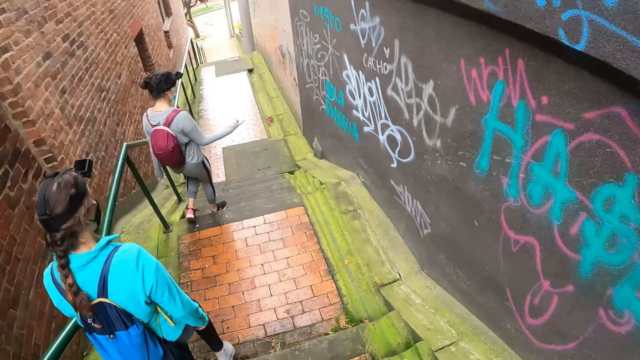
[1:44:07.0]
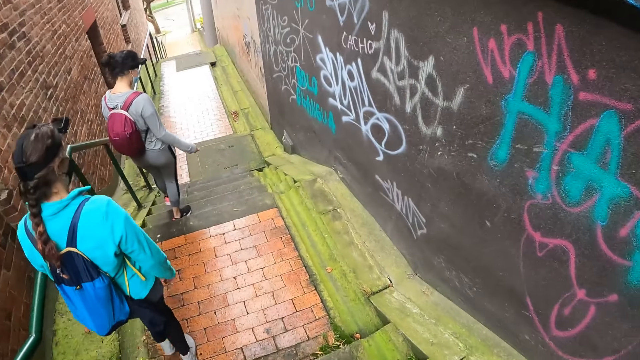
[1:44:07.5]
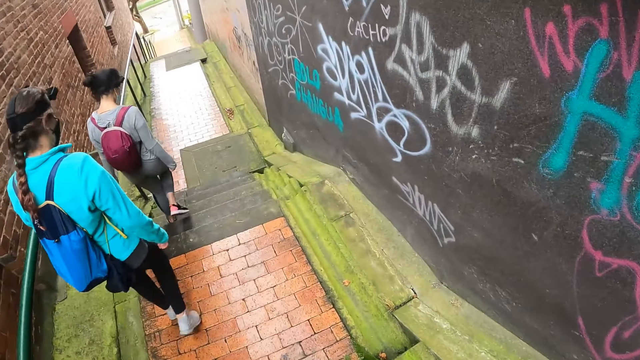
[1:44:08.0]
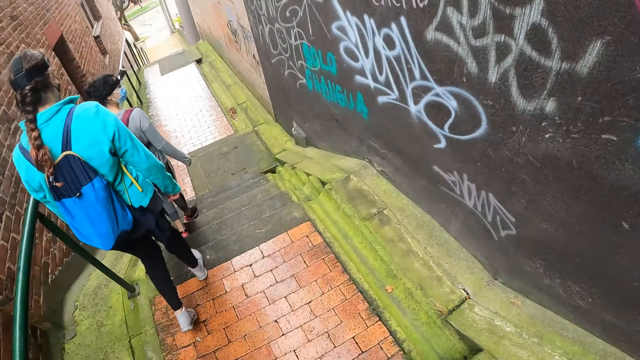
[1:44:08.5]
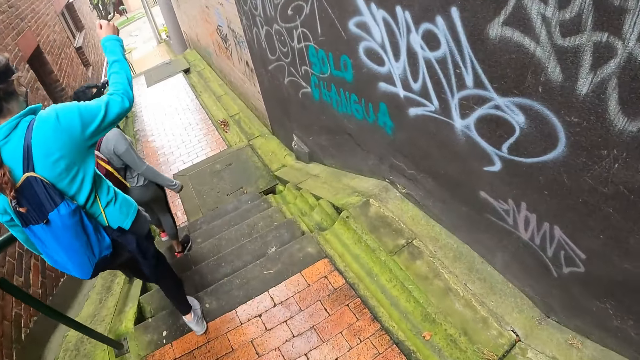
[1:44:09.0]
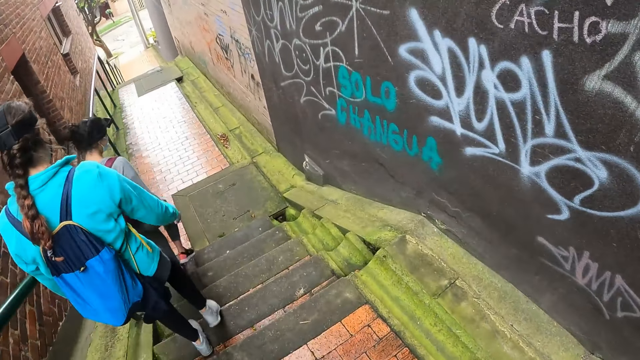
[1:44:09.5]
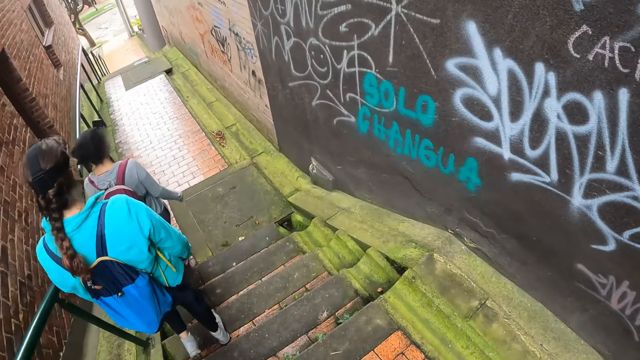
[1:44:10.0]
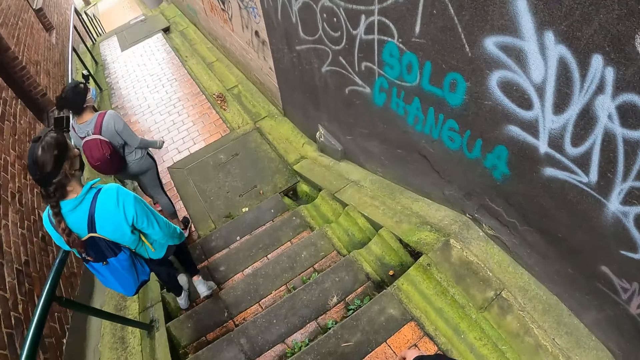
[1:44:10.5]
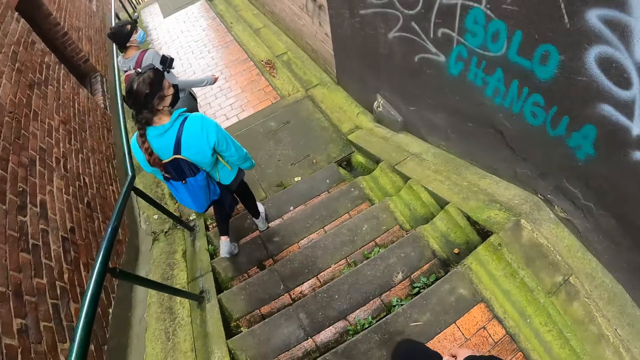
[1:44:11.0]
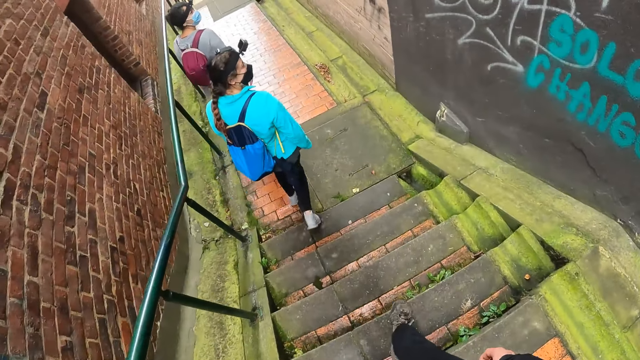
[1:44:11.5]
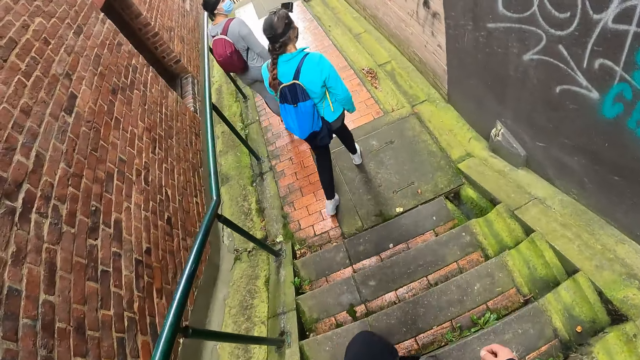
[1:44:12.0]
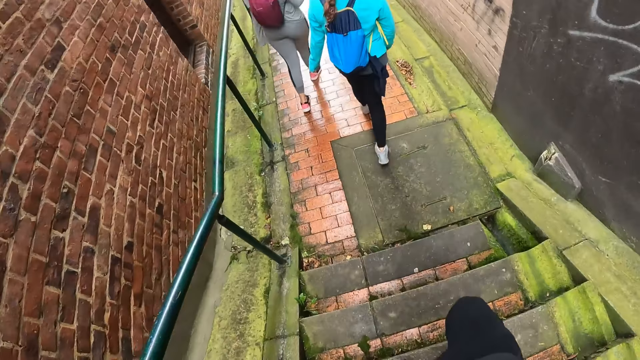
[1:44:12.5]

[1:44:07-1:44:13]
A person converses with another person.

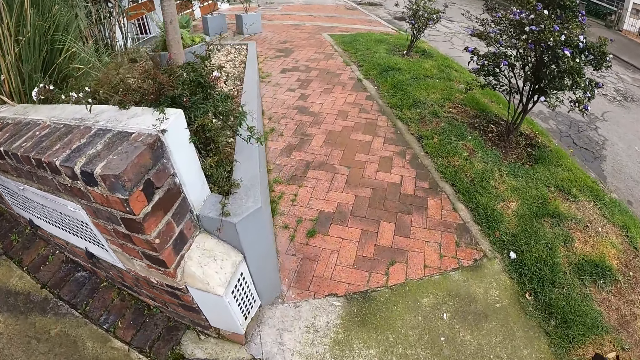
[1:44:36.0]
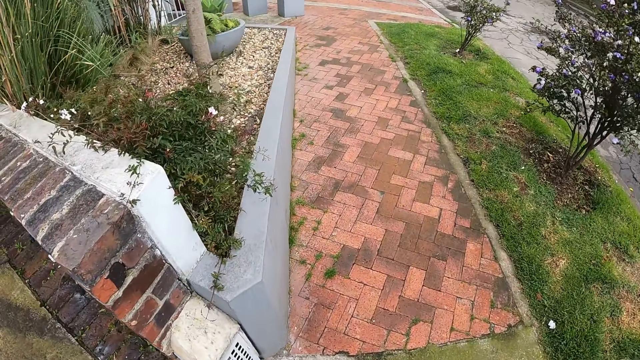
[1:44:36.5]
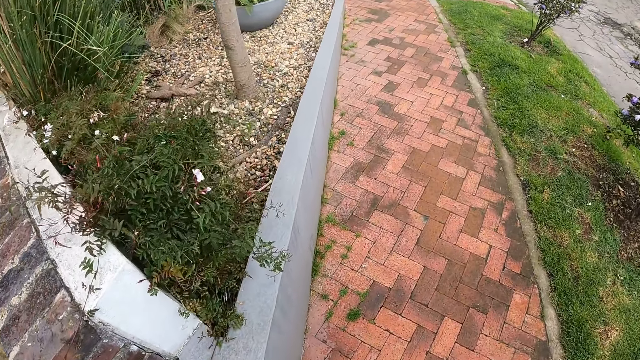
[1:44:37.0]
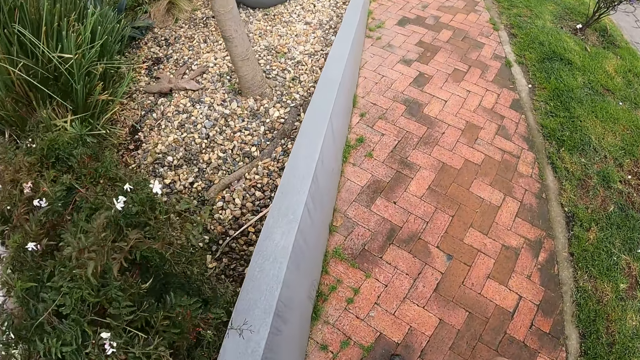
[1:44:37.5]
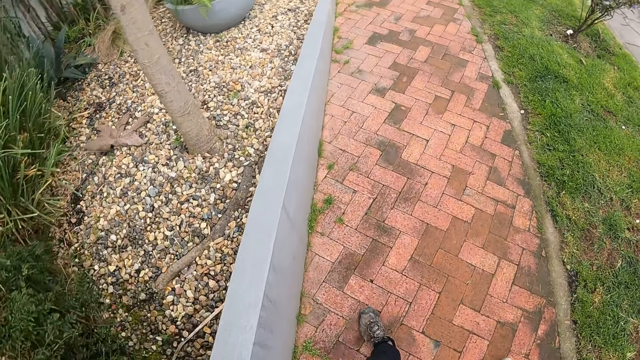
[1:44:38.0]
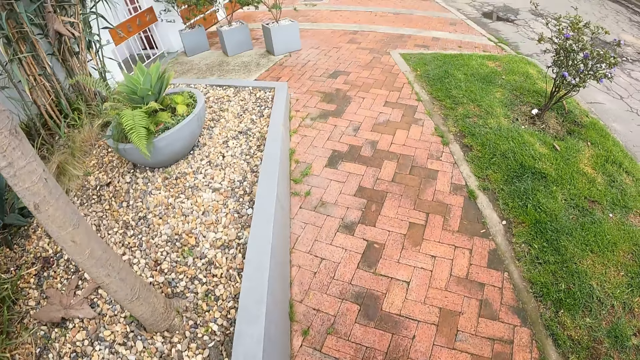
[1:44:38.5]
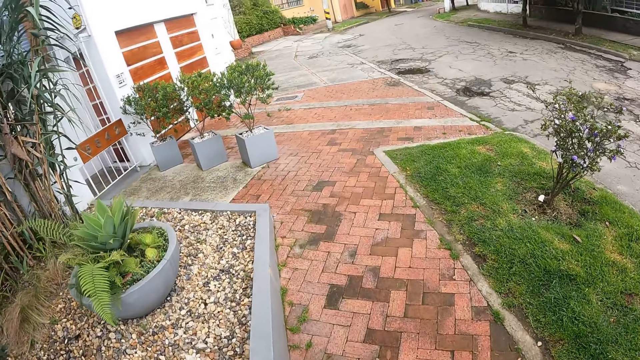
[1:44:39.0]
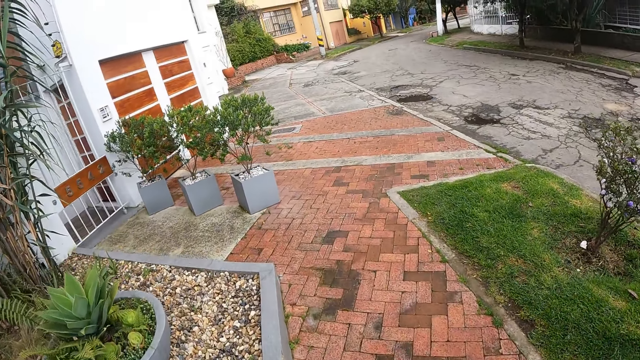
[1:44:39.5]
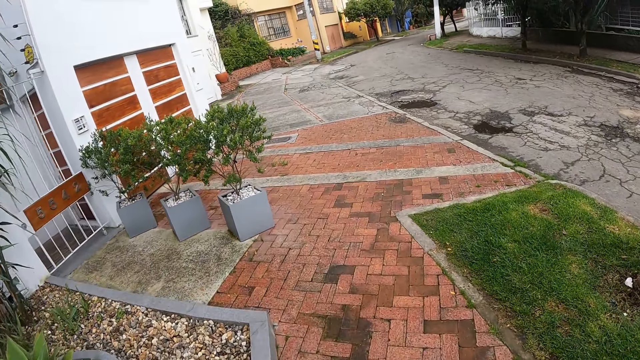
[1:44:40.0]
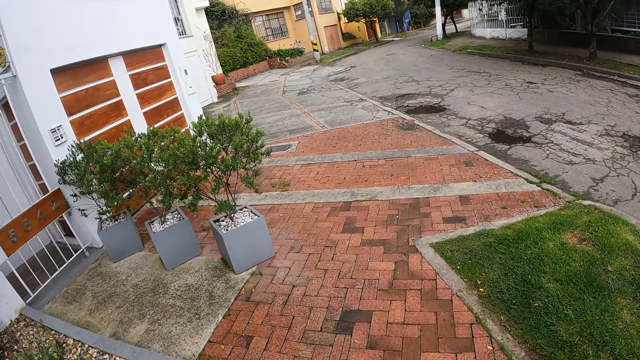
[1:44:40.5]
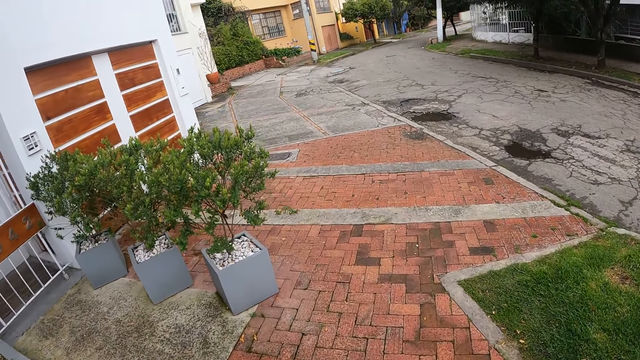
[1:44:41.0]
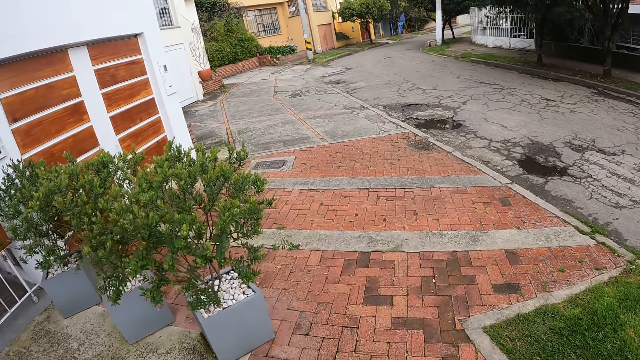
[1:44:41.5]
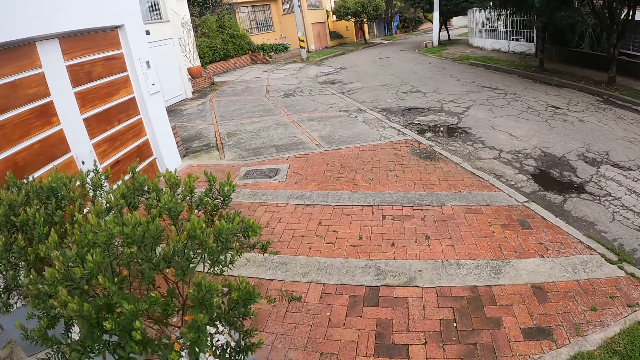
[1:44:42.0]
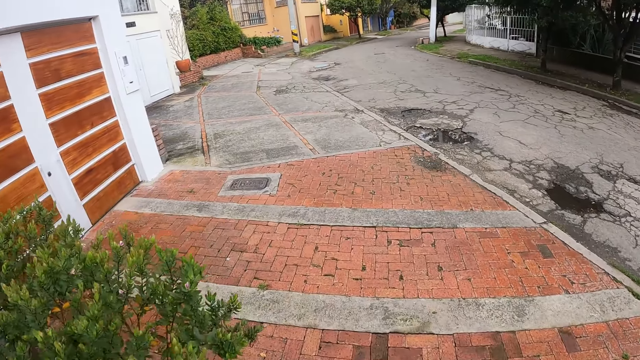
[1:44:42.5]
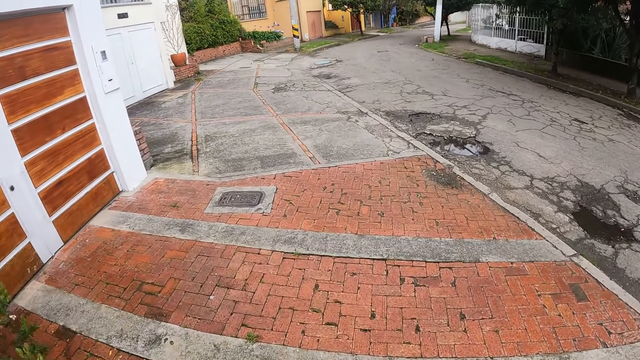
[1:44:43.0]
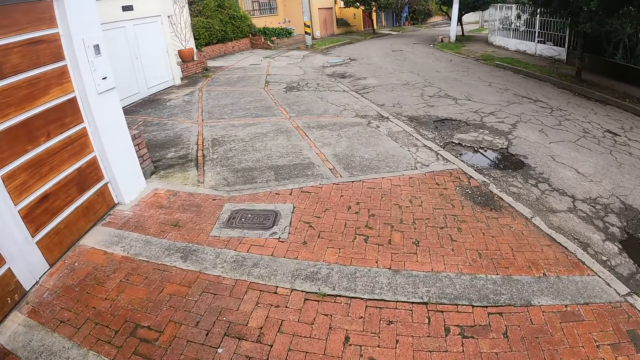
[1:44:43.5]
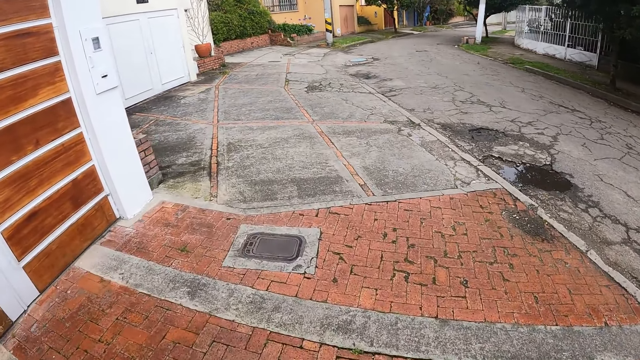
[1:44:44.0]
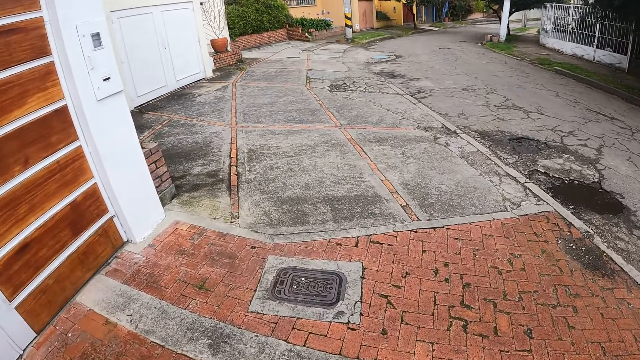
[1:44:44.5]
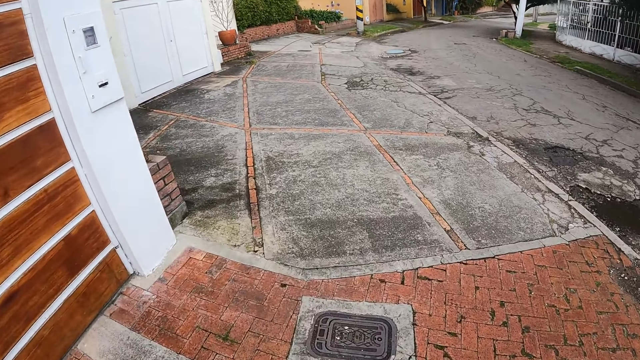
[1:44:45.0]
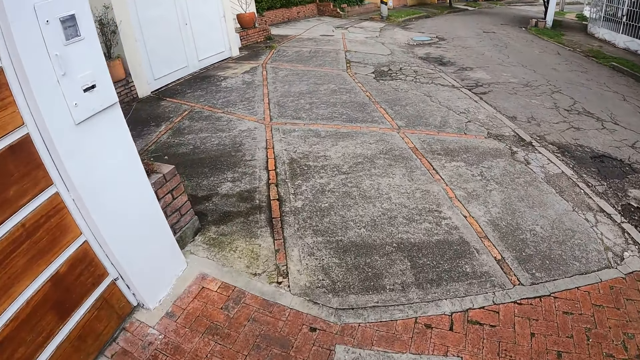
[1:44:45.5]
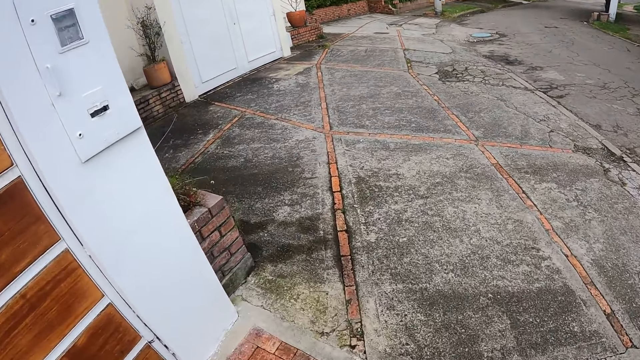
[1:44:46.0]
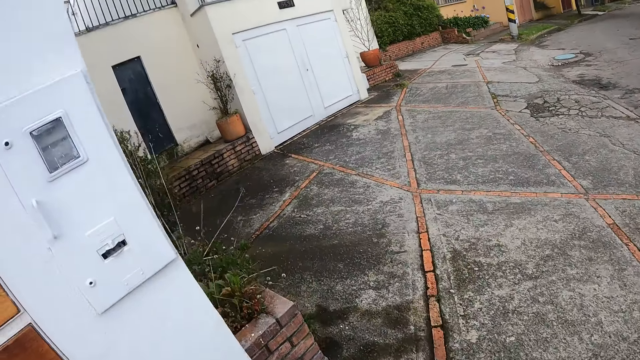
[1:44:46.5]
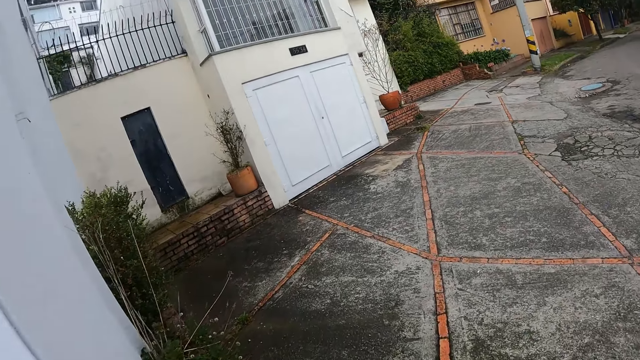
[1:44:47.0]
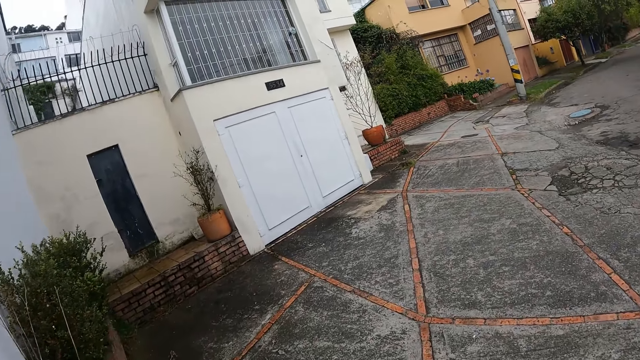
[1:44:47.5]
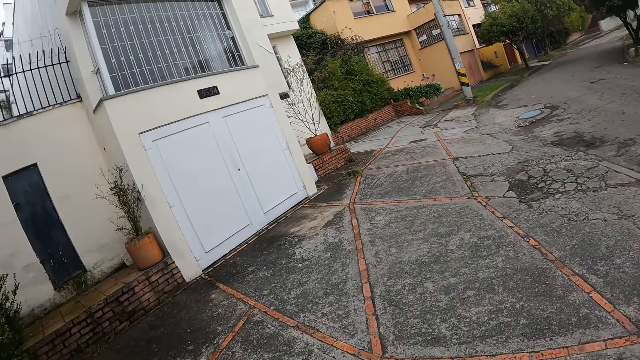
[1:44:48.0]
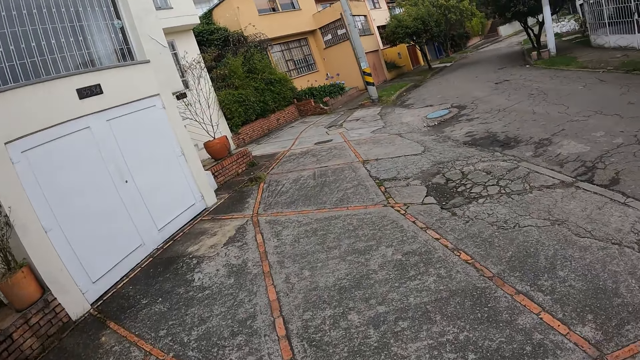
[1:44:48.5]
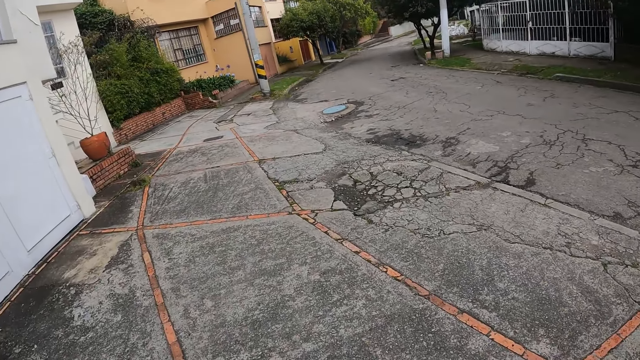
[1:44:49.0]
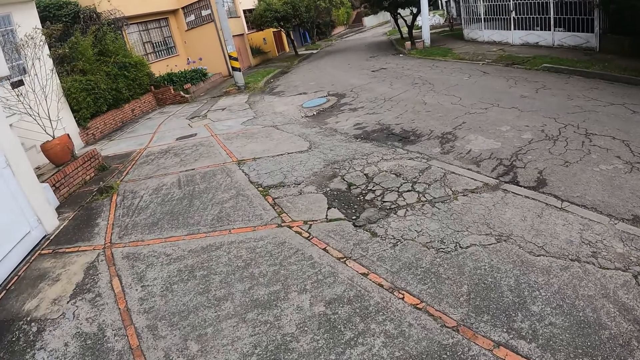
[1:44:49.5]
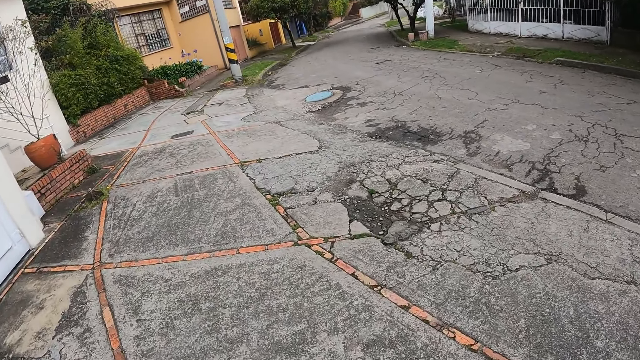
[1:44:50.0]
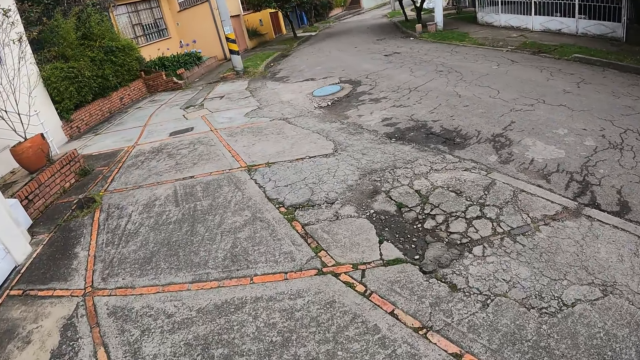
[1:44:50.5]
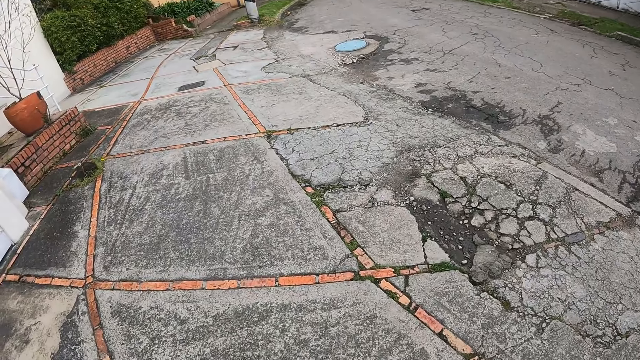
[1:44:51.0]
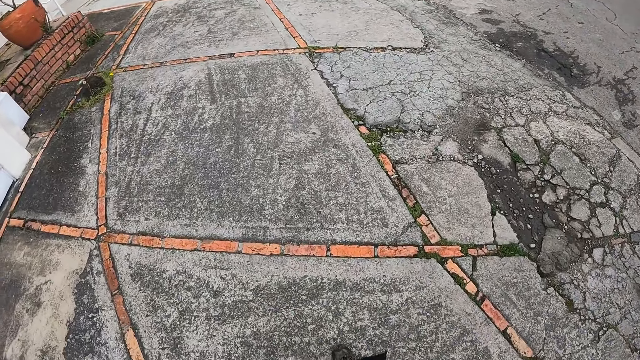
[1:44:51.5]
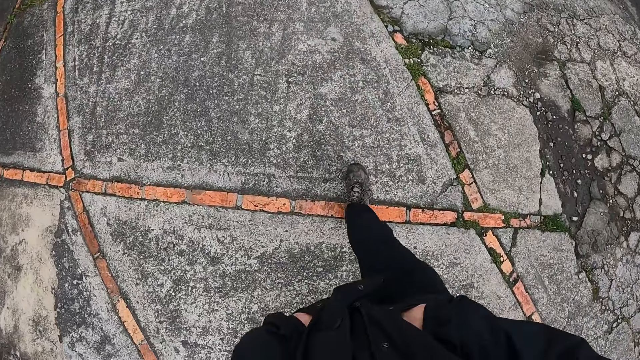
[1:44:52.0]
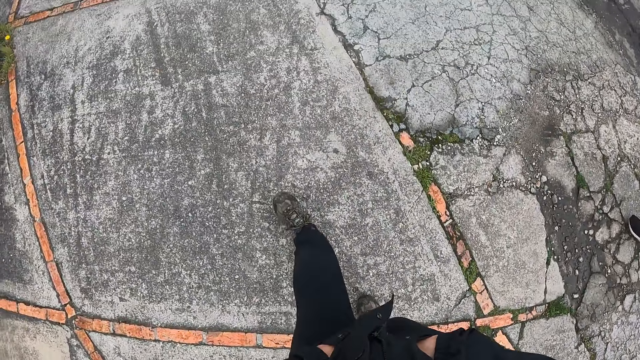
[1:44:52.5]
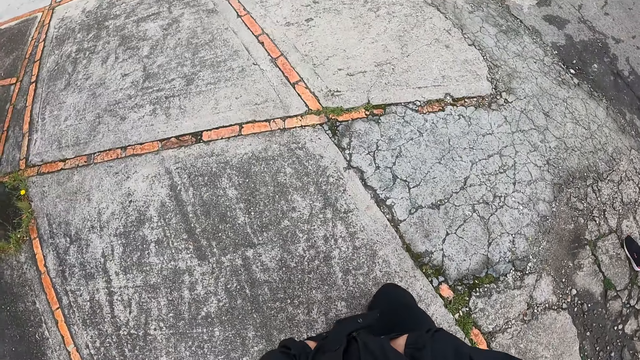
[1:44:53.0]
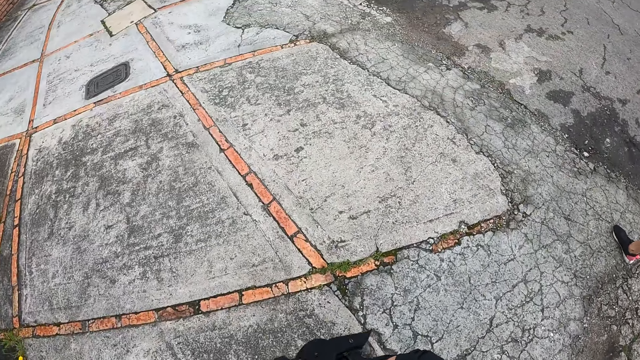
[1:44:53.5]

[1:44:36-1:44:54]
The camera wearer walks on a walkway.
